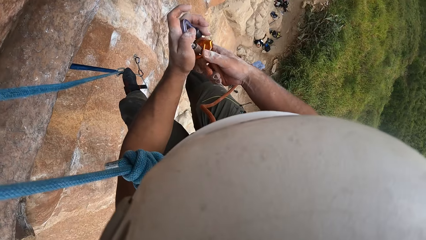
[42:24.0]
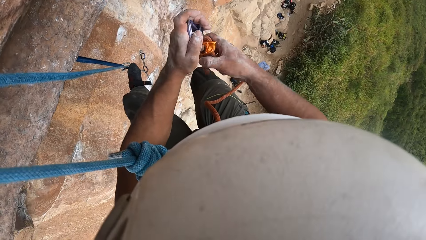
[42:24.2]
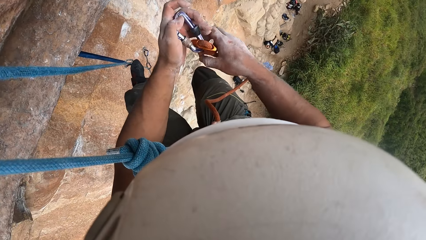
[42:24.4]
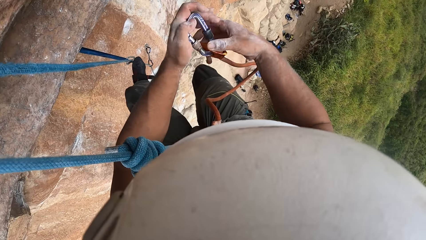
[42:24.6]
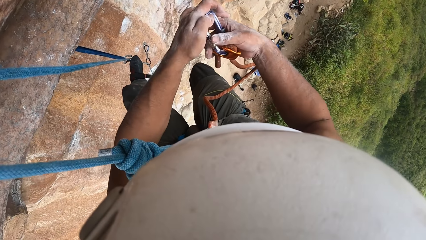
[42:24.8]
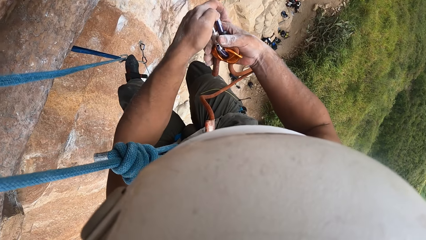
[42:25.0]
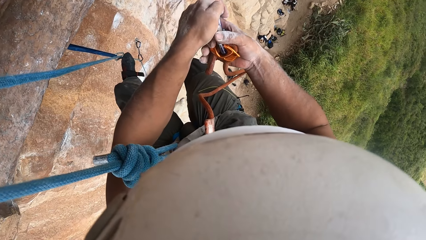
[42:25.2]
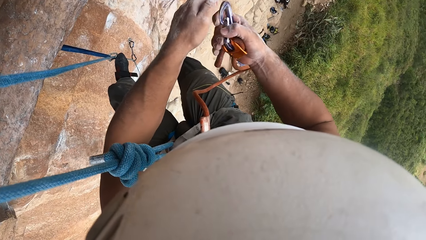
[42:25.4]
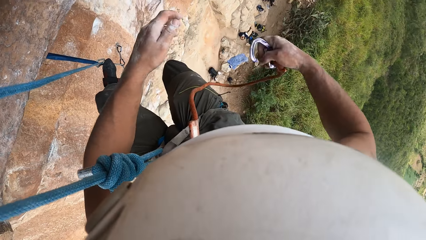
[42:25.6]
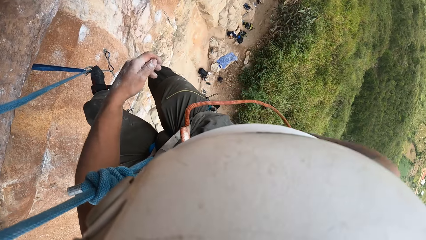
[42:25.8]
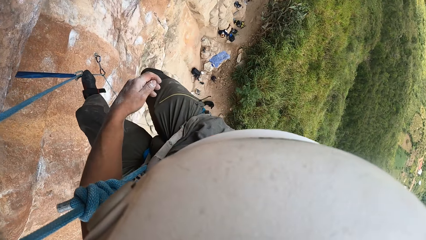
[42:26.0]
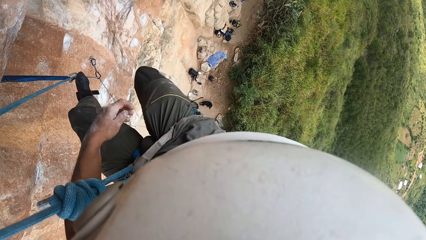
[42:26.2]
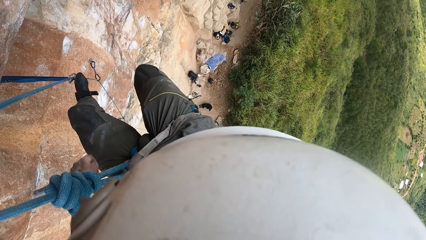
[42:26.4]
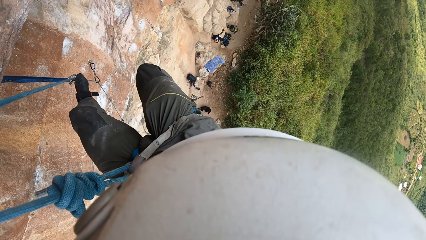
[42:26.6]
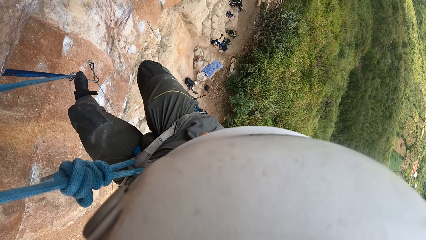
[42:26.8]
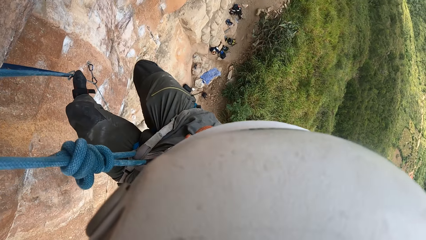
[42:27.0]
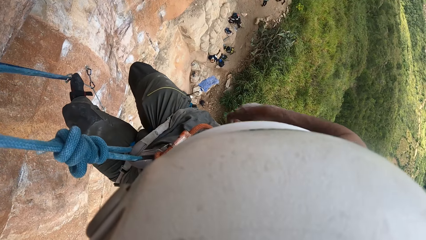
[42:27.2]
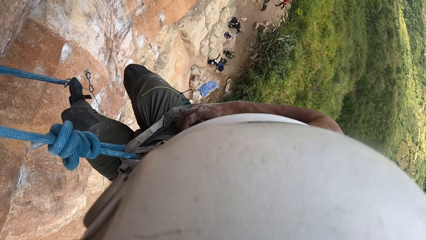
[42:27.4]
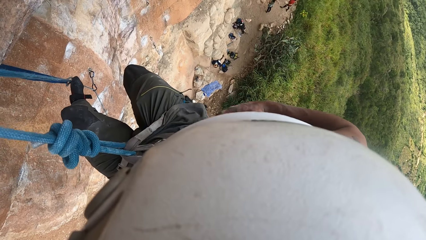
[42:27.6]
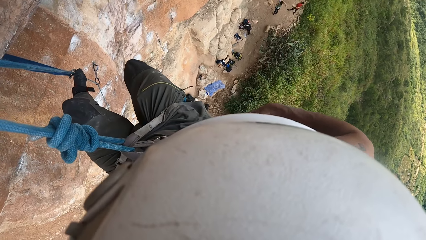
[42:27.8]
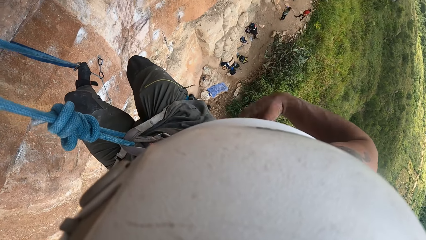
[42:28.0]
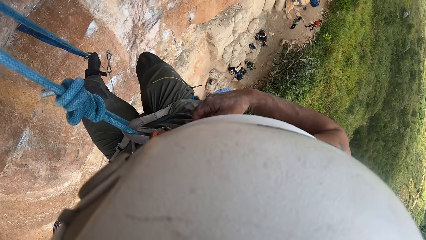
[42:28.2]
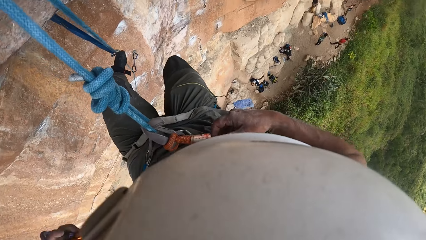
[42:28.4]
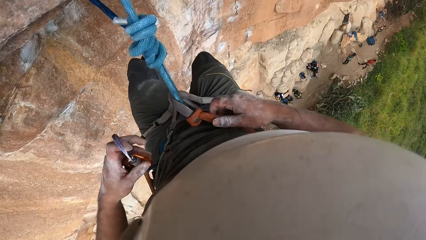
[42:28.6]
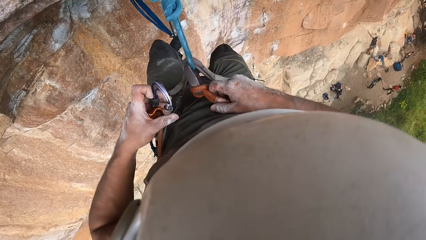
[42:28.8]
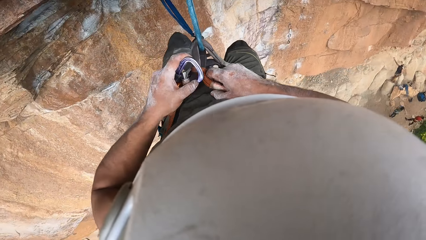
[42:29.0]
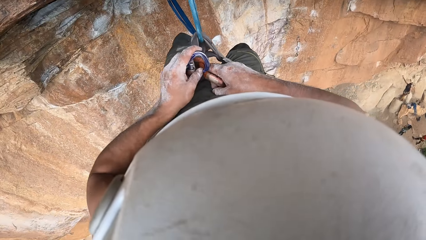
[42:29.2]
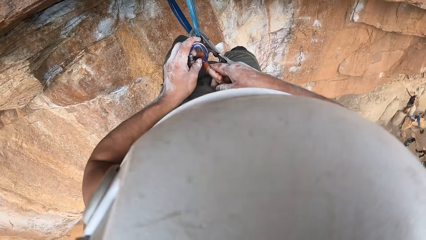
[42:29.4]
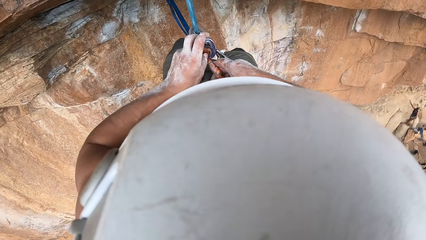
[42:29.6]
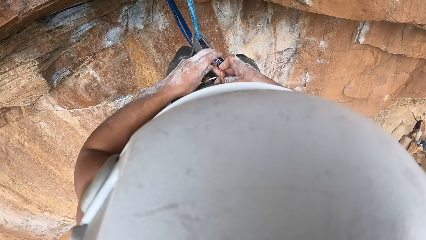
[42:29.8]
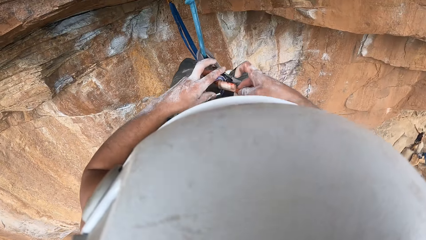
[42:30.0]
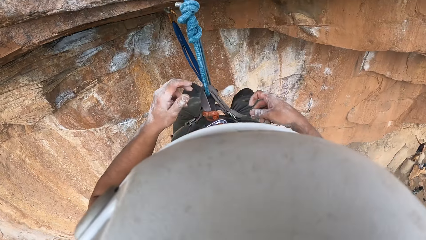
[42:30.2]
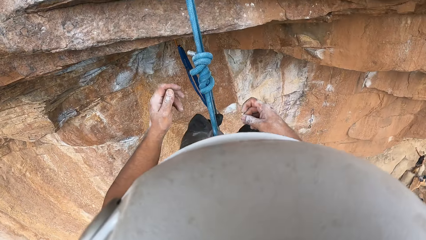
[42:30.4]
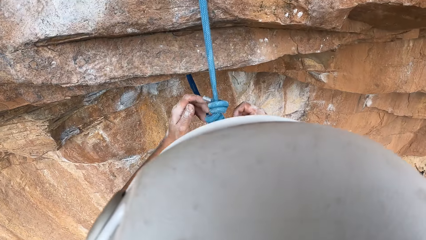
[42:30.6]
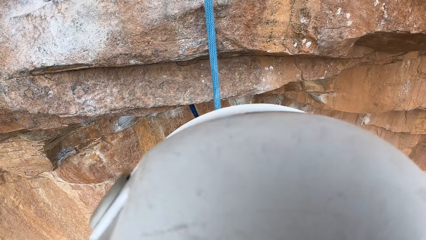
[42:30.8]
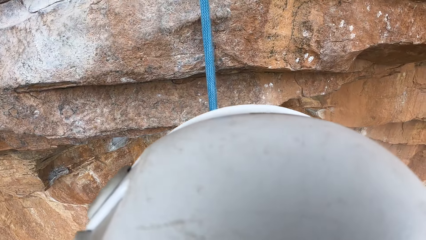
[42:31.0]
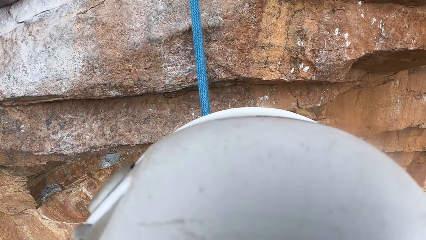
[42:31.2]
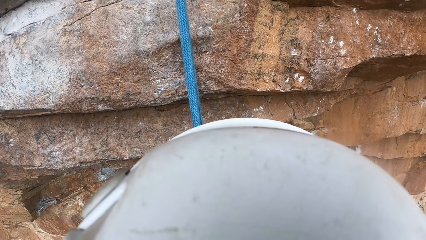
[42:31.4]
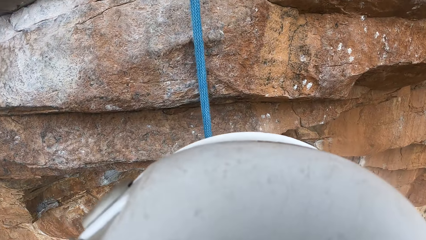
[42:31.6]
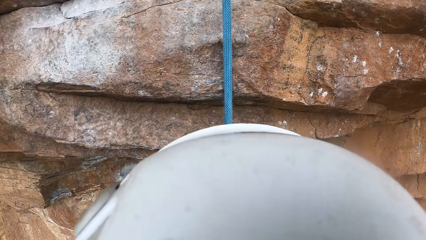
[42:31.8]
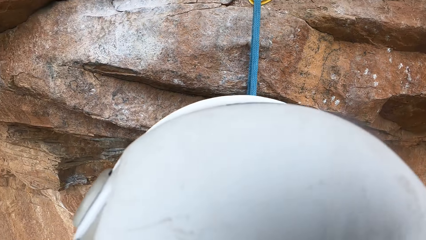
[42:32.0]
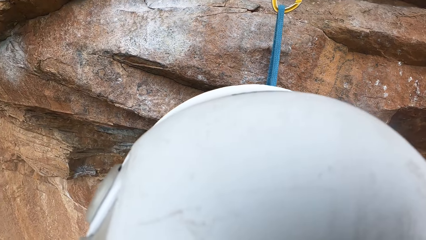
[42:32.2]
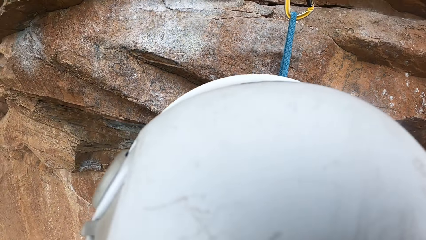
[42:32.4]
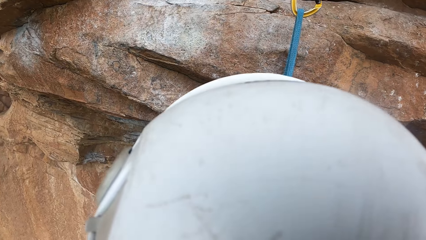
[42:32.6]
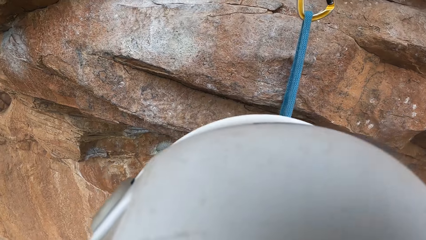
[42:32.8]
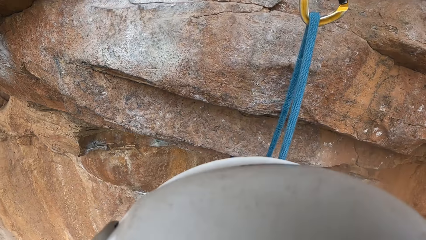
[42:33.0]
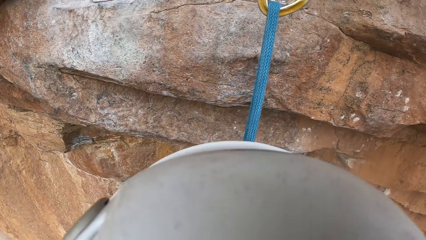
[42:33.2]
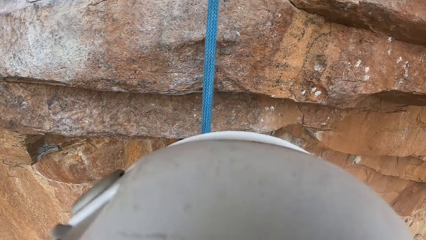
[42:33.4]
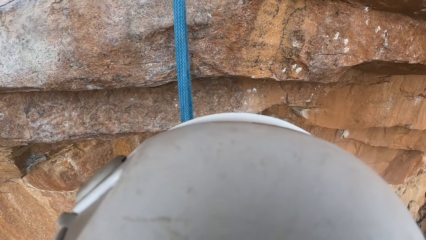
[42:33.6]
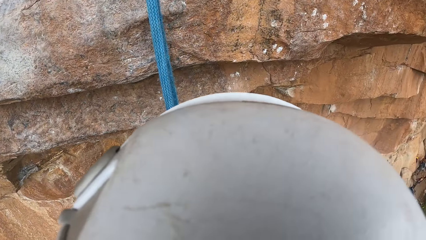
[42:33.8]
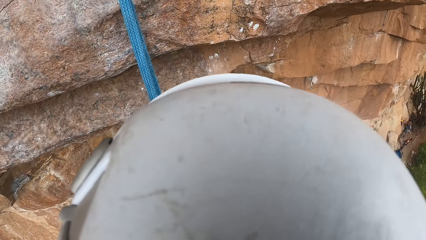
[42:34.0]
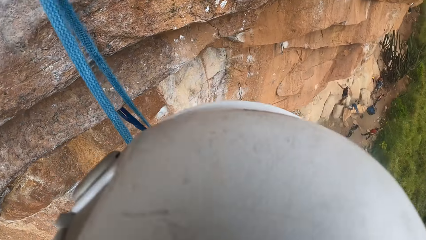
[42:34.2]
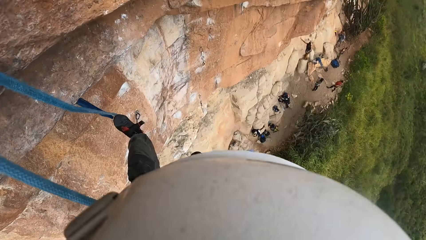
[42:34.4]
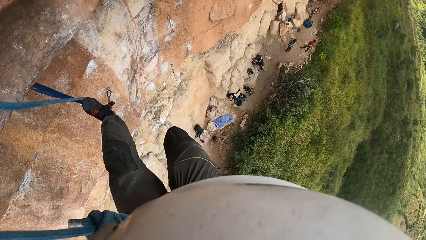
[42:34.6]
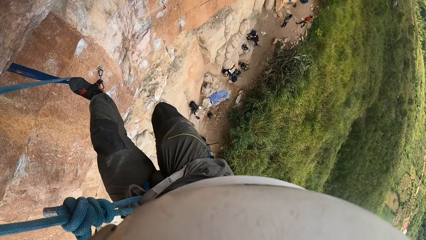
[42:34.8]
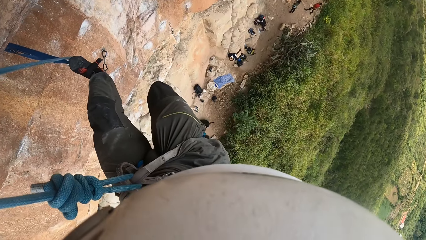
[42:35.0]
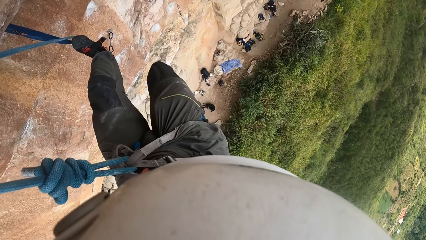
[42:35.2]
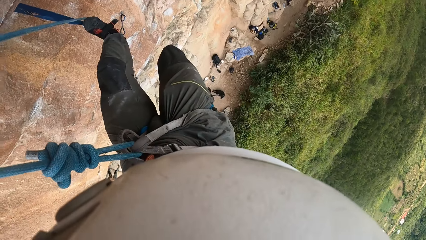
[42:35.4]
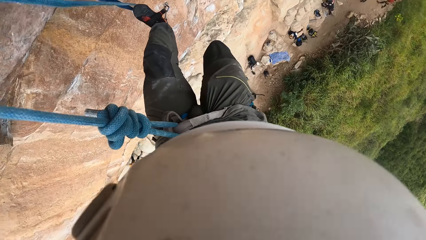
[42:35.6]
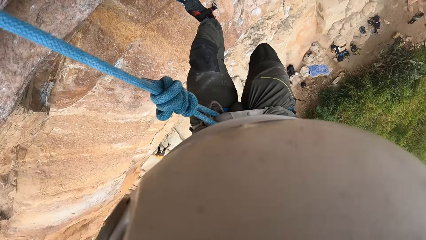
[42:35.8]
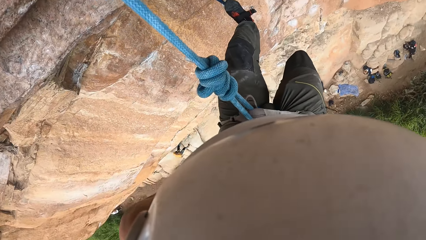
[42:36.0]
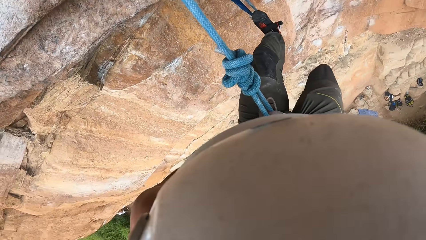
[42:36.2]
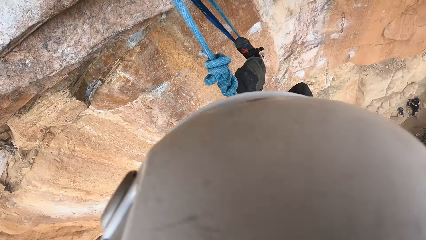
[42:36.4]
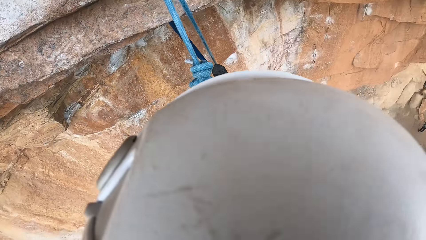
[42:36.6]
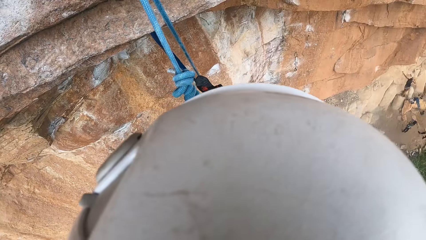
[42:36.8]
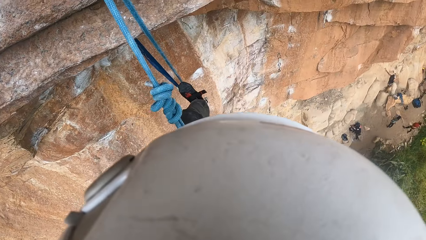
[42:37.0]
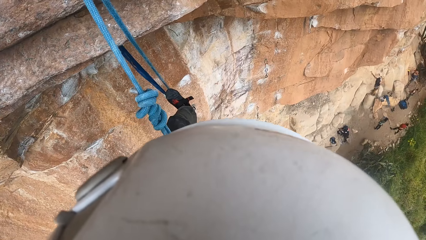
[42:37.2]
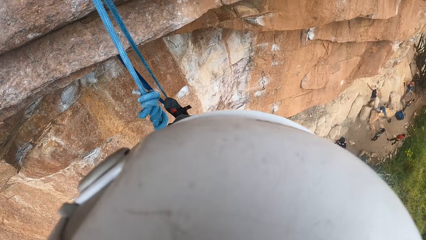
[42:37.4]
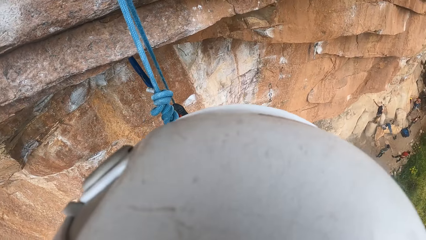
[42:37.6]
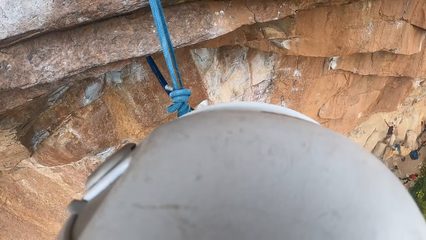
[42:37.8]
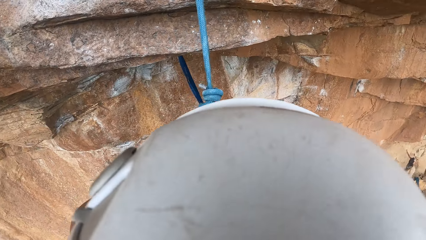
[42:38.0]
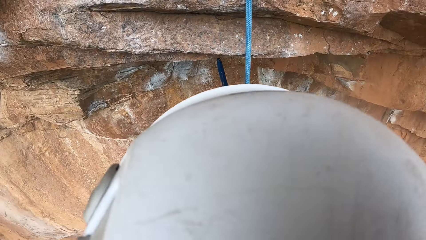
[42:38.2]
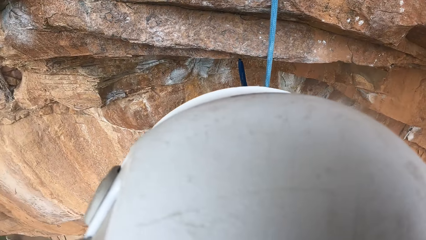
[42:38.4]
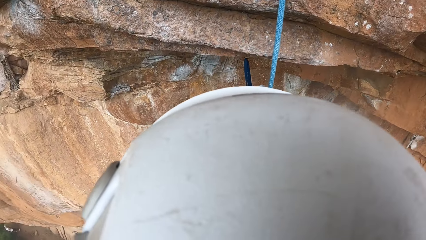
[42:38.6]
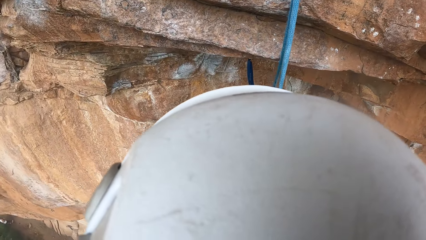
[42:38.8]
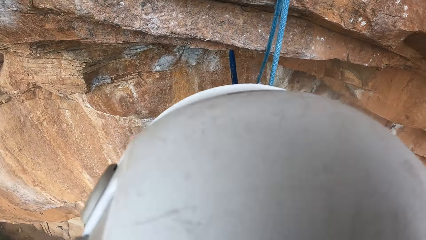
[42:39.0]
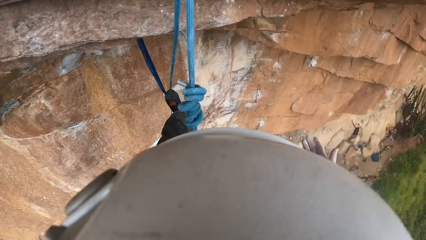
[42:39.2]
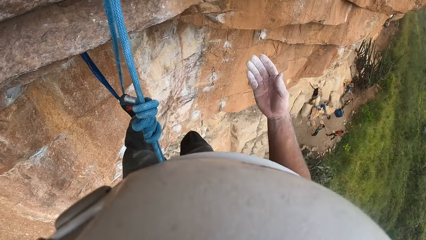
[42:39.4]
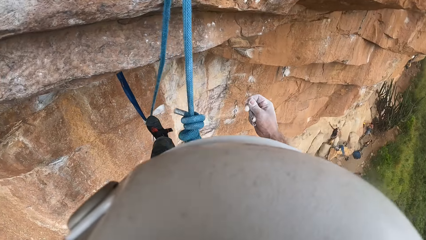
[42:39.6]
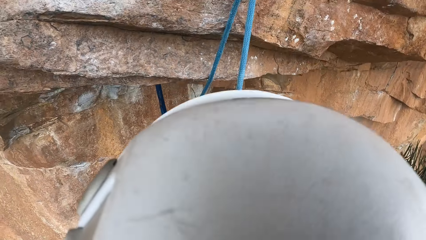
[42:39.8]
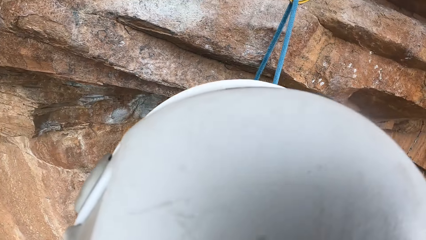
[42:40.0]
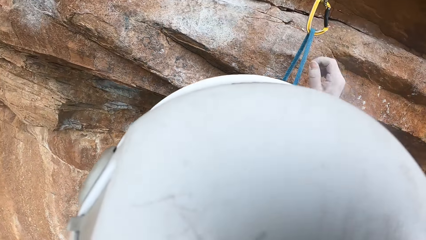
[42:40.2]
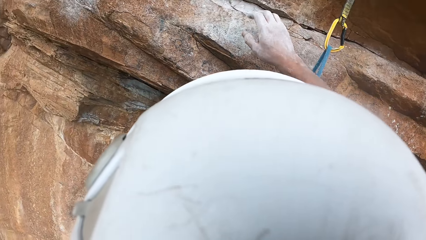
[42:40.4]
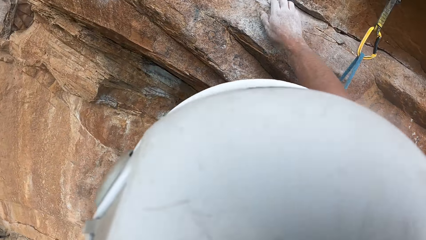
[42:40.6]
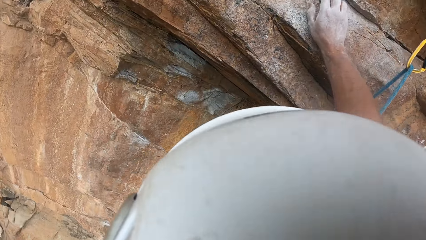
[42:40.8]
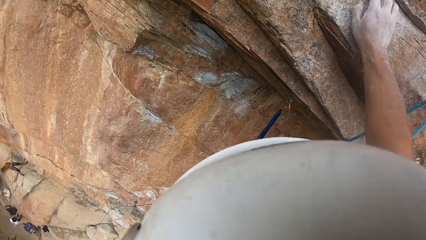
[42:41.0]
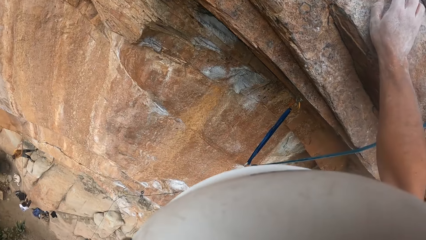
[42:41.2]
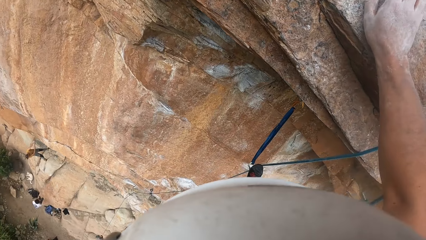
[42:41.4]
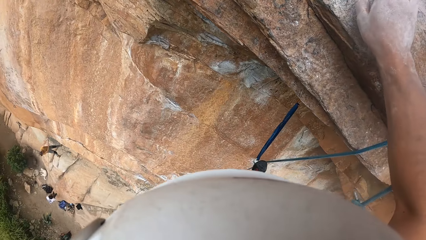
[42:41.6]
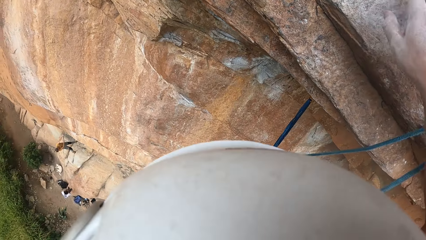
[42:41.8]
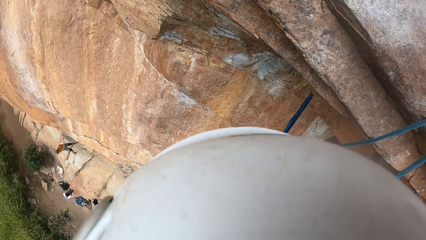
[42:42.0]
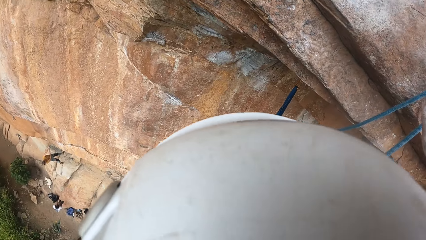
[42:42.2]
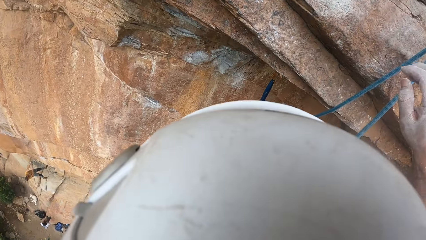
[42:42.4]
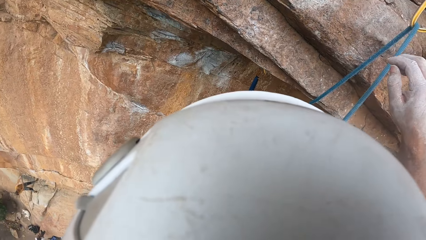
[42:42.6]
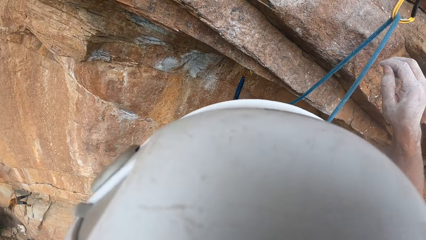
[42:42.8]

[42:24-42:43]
The camera wearer holds the wall hook with both hands. They roll the carabiner around the waist. They hold the wall hook with the right hand. They move around both hands. They tie the wall hook around the waist. They lock the wall hook with both hands. They move around. They stare around the mountain. They look down. They move around the right hand. They hold the rock with the left hand.
